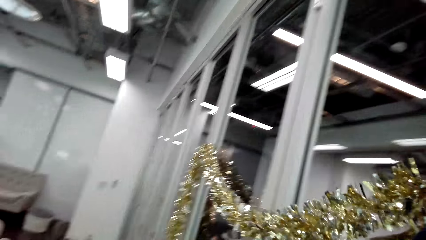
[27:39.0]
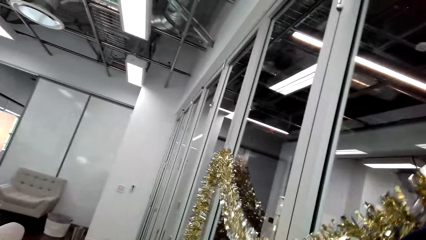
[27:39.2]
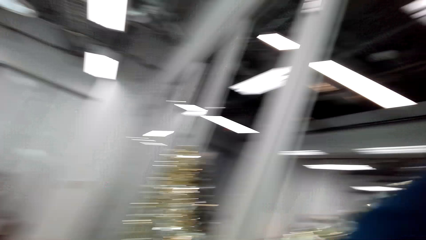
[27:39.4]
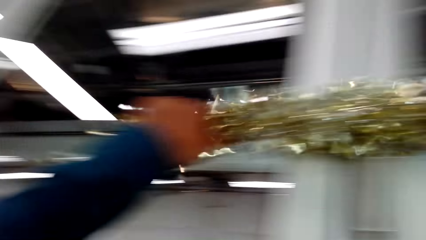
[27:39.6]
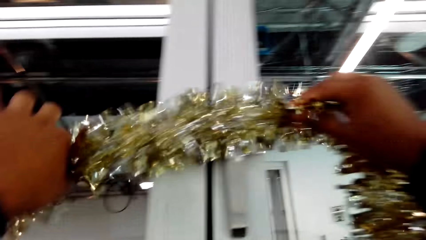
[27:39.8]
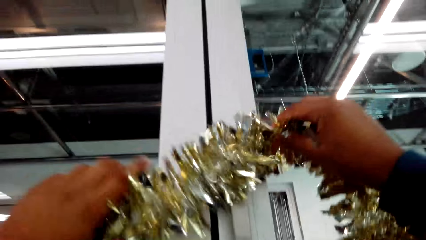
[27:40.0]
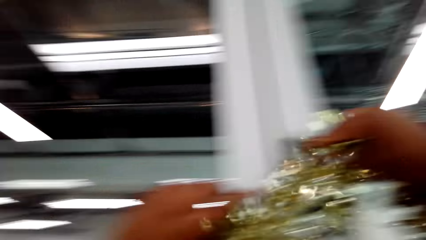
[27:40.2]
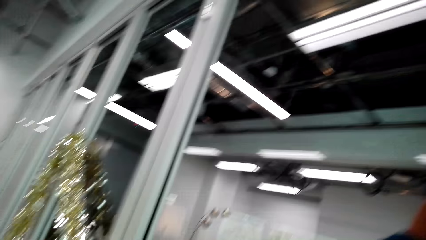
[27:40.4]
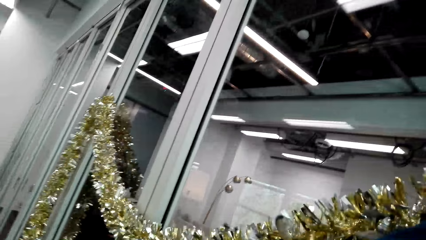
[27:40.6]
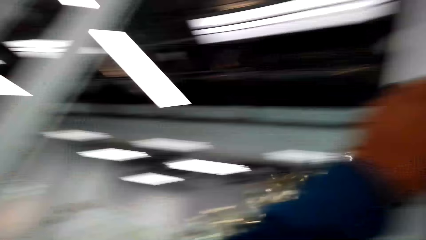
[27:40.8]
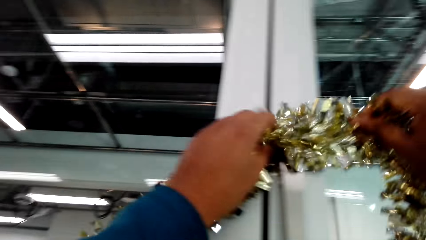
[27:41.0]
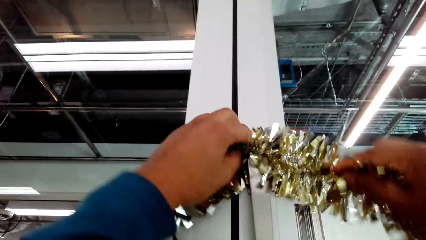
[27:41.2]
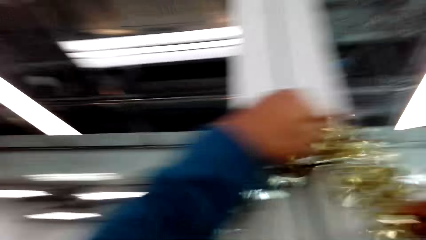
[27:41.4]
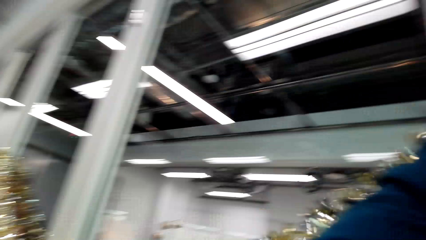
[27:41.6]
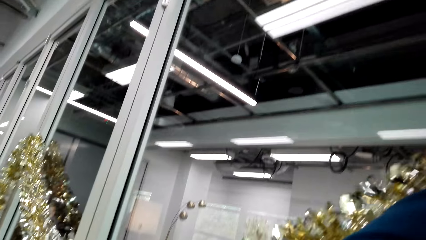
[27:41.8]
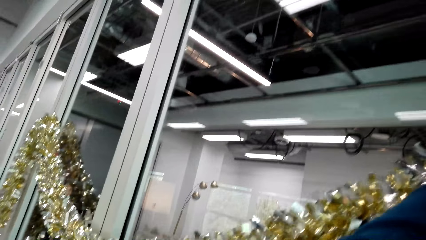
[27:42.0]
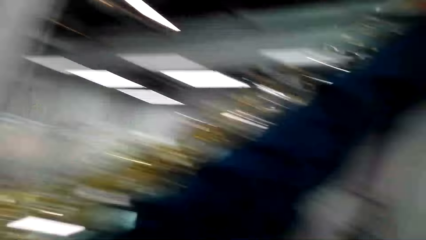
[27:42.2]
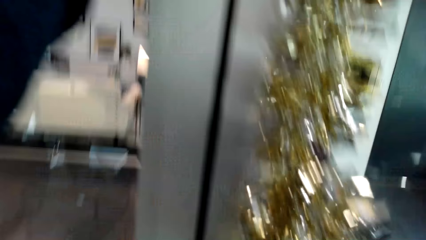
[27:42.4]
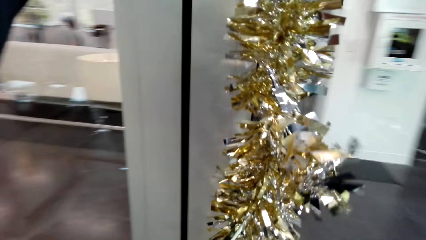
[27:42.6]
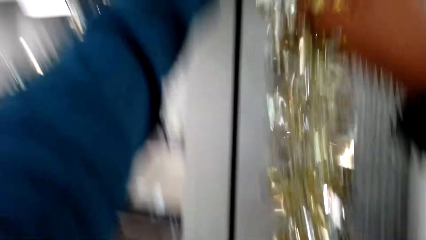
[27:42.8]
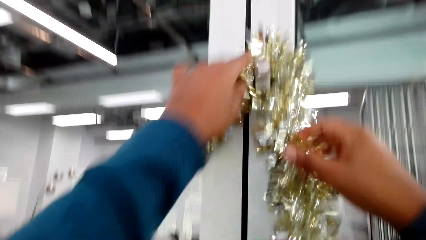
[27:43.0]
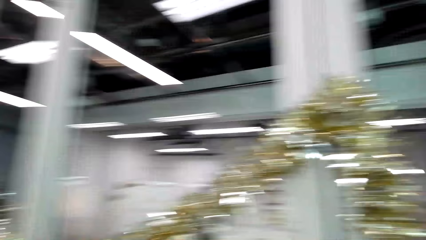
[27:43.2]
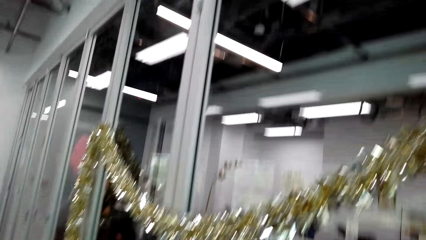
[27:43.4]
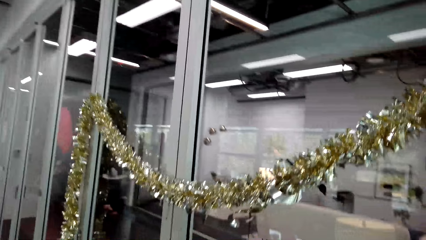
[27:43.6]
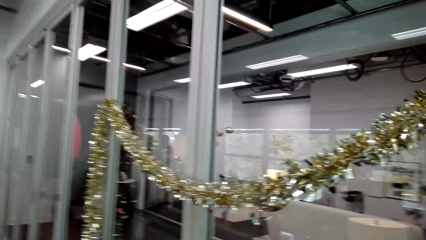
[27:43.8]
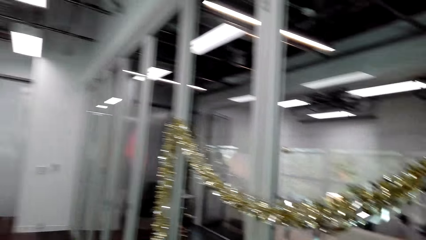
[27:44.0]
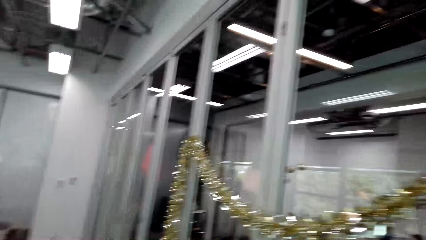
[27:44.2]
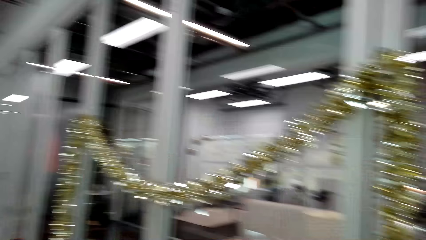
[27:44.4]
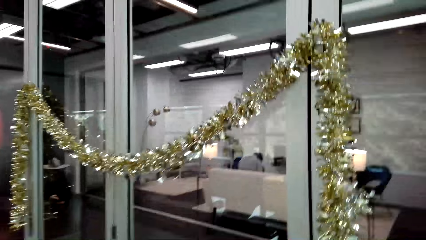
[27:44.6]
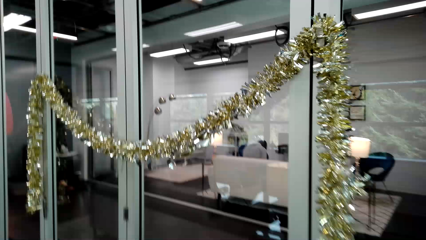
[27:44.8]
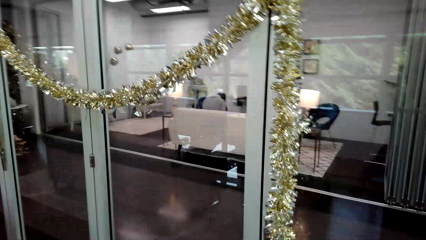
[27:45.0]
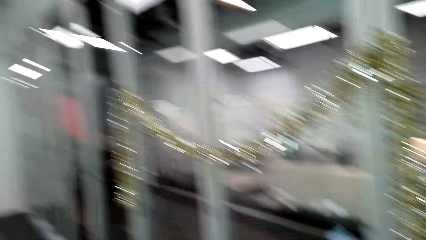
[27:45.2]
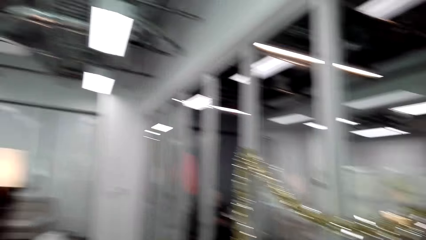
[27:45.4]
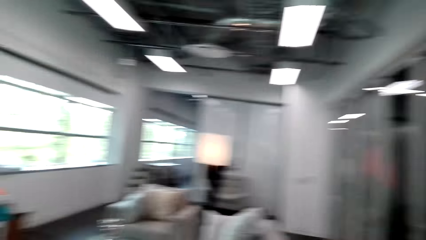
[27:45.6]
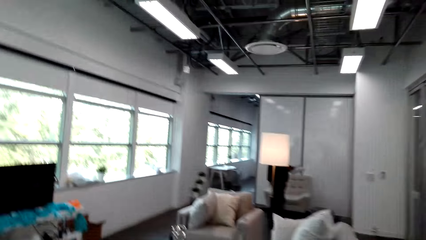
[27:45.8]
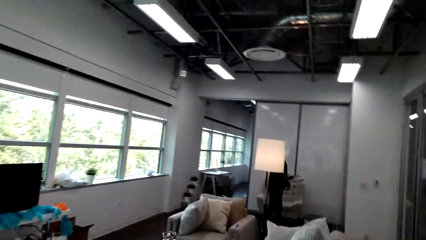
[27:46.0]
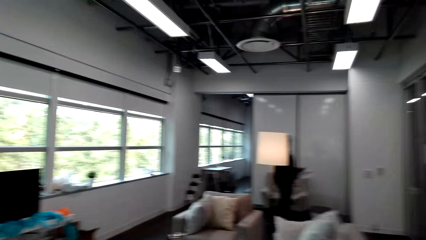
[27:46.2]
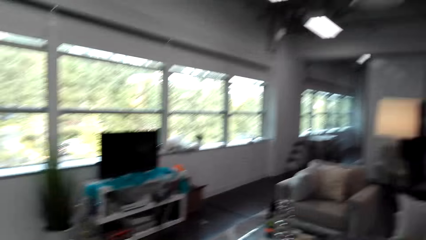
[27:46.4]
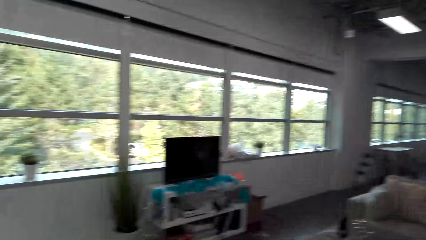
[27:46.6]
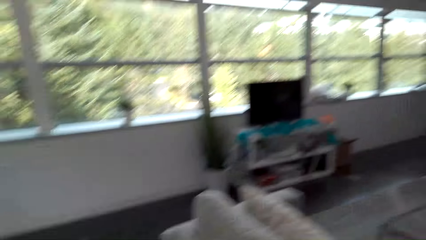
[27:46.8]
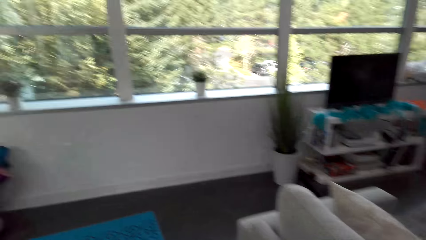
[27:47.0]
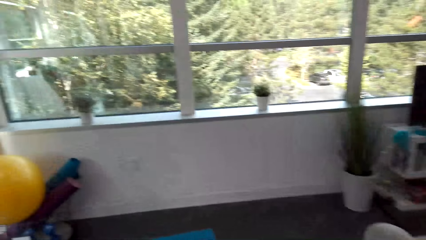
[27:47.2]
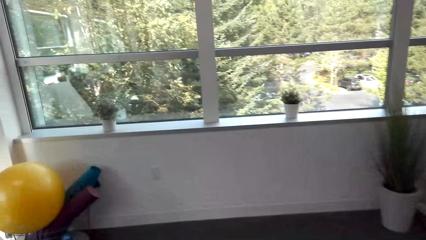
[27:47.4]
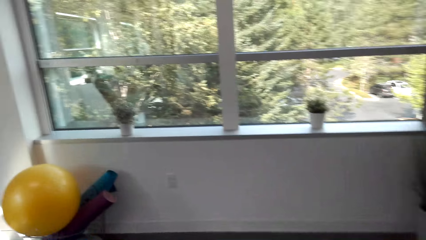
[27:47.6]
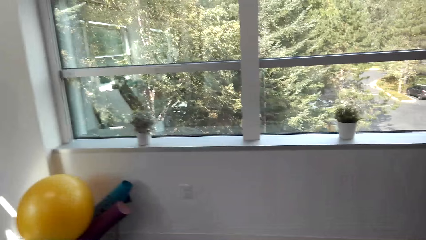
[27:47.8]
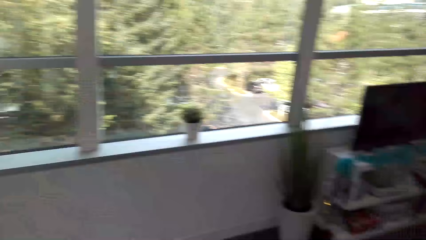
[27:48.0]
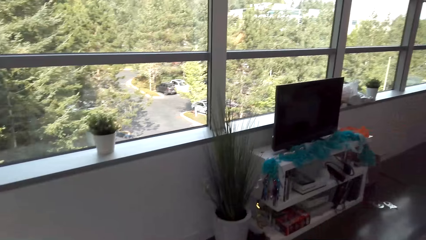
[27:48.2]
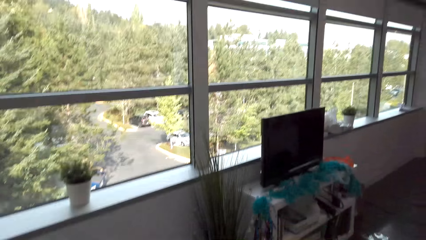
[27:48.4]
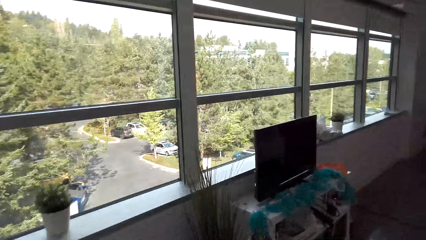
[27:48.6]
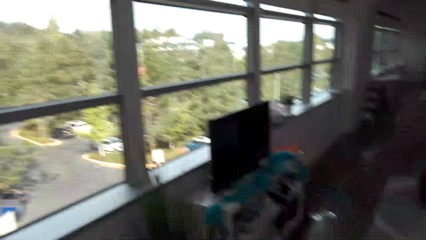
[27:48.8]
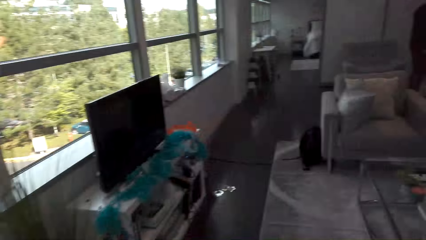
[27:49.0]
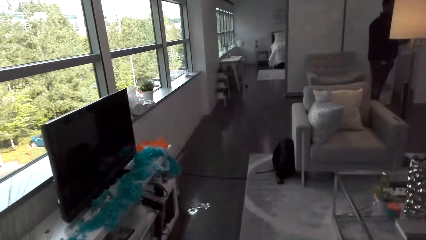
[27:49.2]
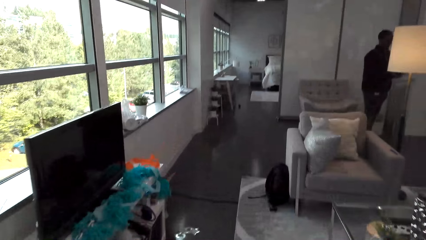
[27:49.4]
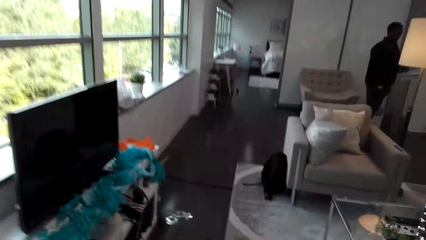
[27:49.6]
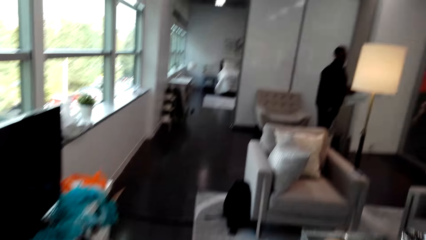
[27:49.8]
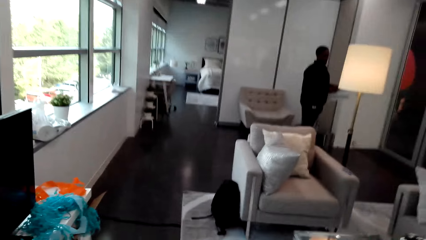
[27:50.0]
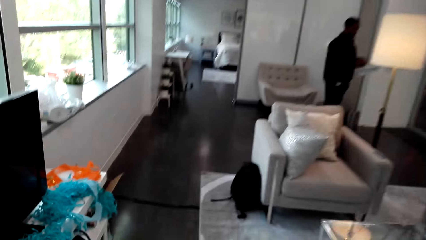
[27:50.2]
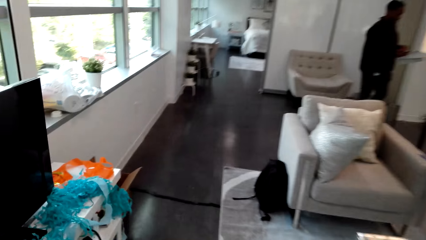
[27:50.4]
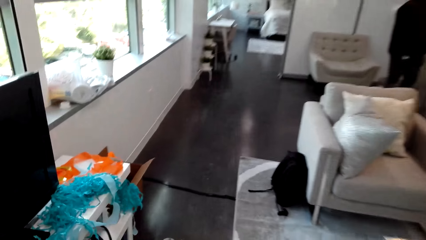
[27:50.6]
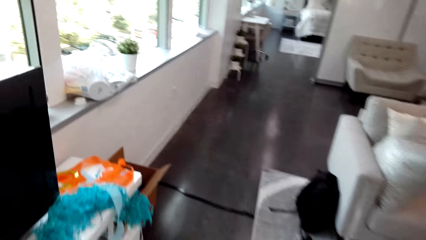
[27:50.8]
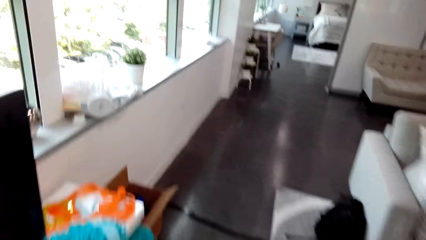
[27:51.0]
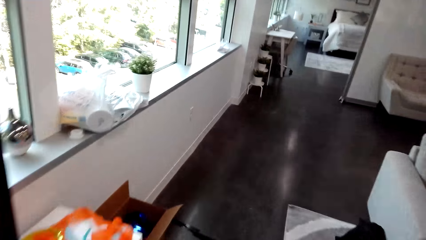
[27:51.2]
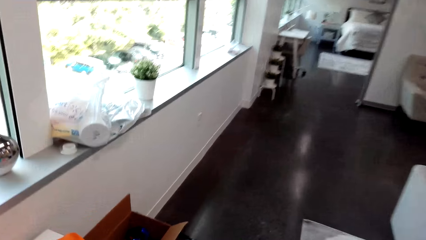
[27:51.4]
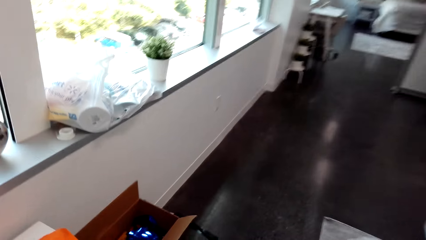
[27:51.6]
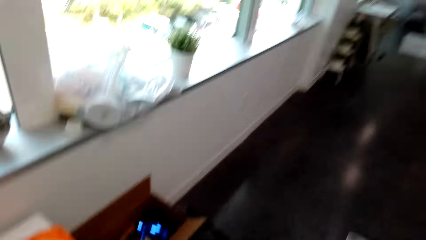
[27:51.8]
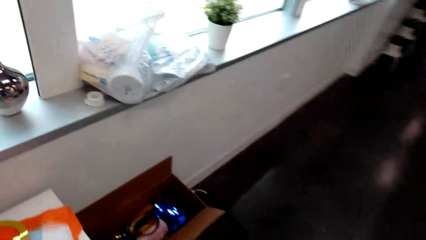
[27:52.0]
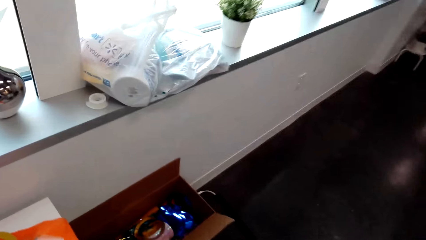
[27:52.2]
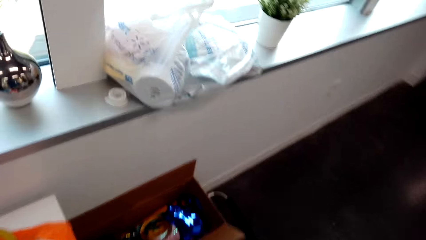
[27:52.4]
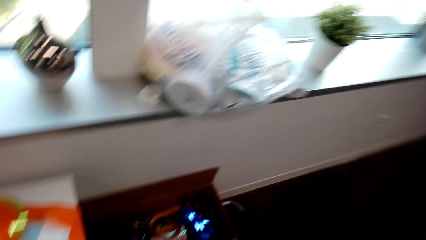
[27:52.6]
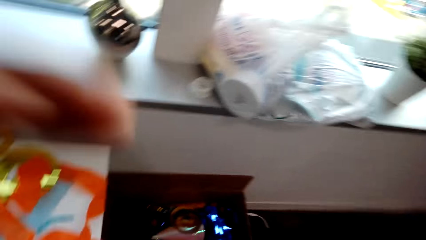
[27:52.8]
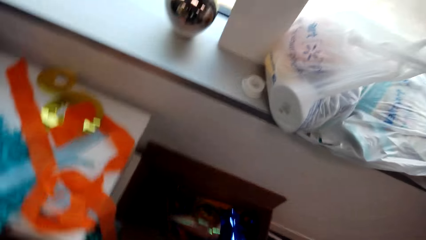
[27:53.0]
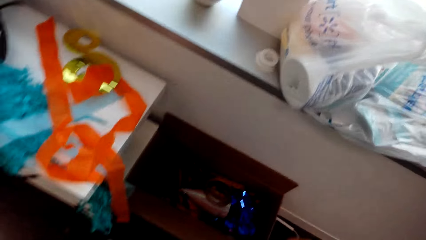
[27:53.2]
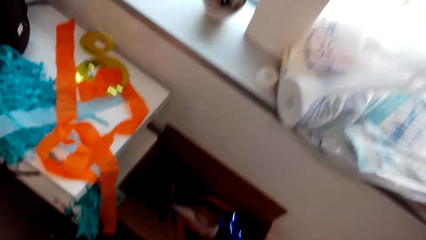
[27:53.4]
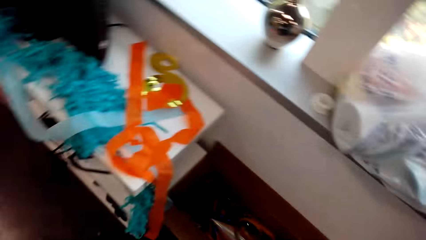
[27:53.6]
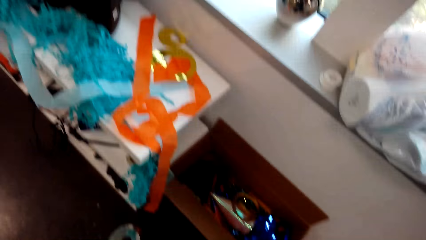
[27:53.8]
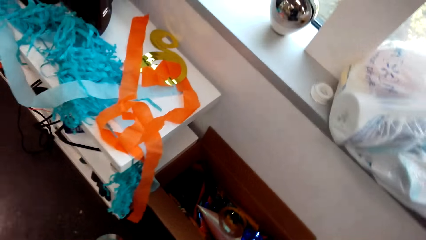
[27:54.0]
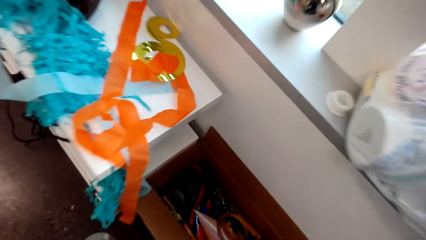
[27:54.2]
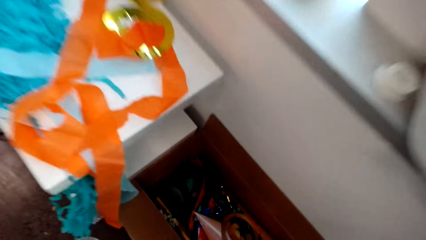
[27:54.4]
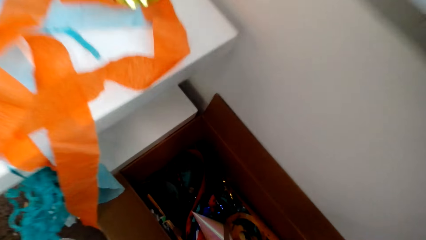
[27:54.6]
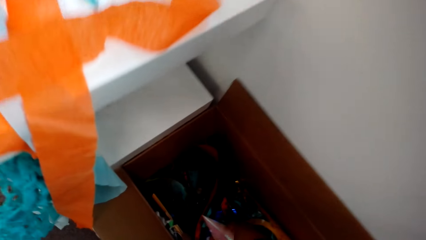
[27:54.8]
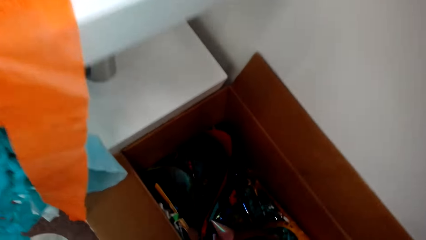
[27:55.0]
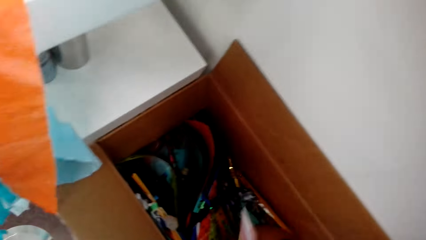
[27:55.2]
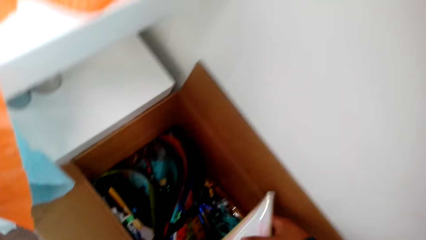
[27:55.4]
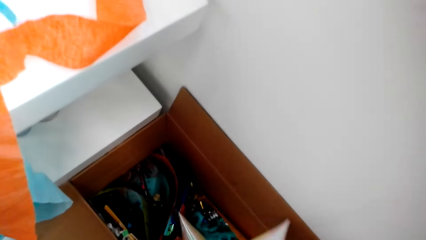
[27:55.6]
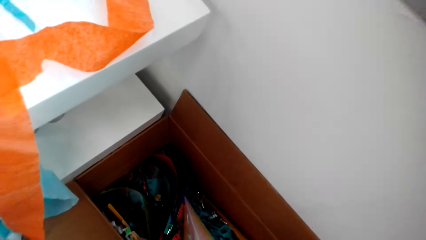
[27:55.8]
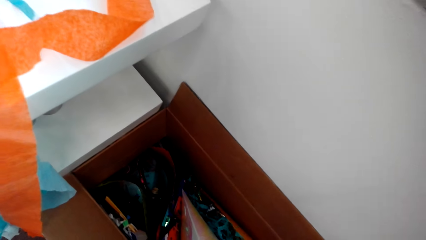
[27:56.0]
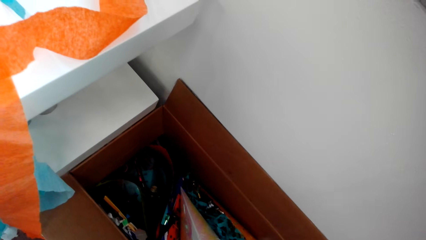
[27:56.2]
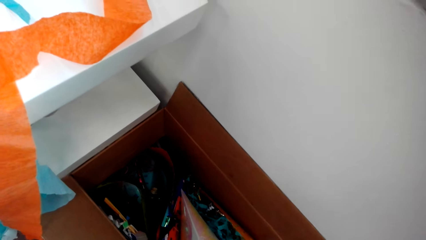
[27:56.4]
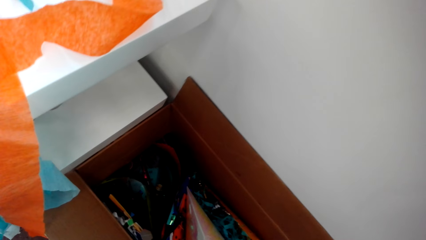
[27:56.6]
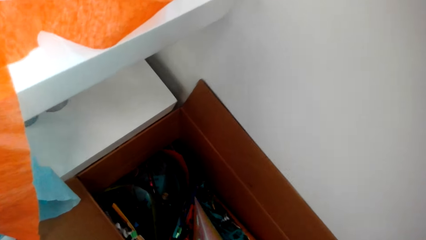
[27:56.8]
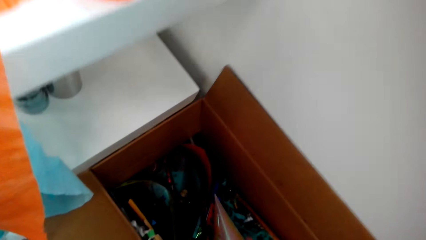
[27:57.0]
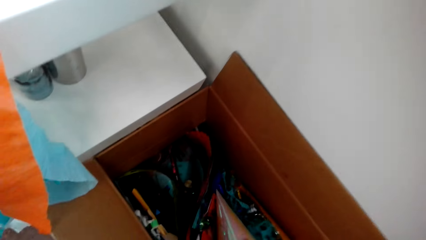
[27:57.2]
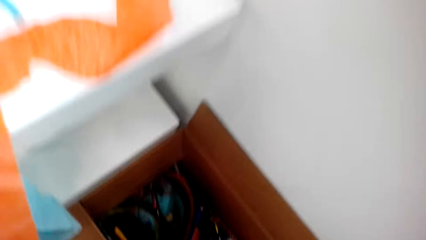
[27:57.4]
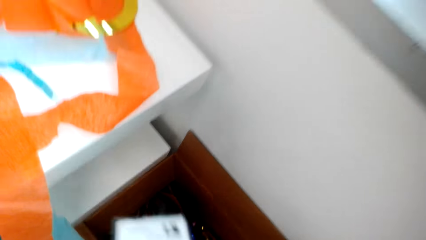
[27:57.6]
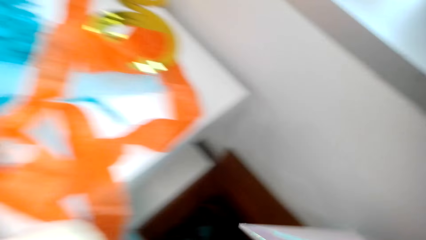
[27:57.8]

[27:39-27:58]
The camera wearer adjusts the decoration. They move their hands away from the decoration. They walk to the carton. They pick a decoration from the box.
